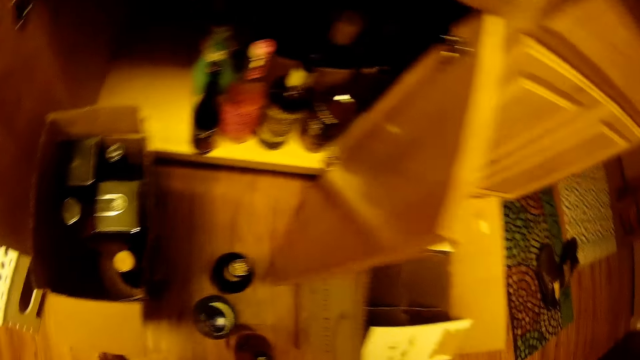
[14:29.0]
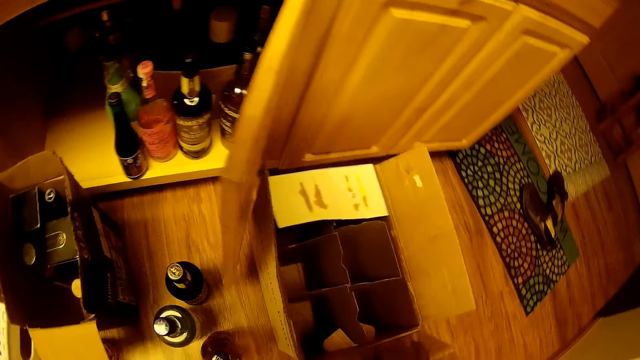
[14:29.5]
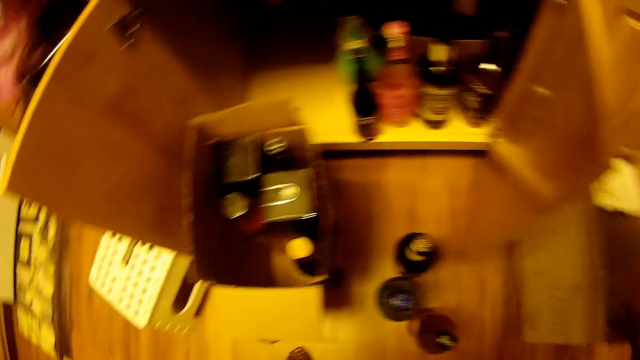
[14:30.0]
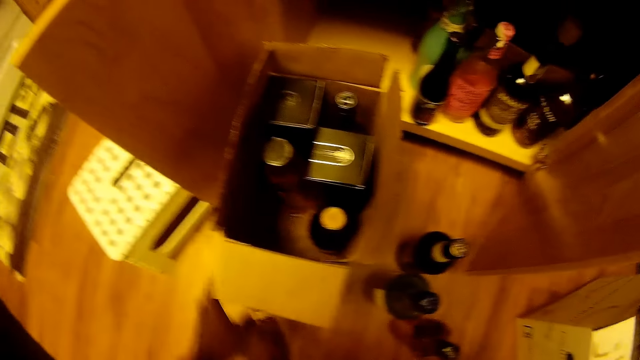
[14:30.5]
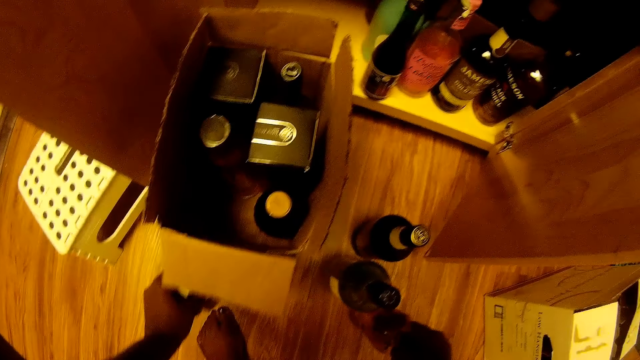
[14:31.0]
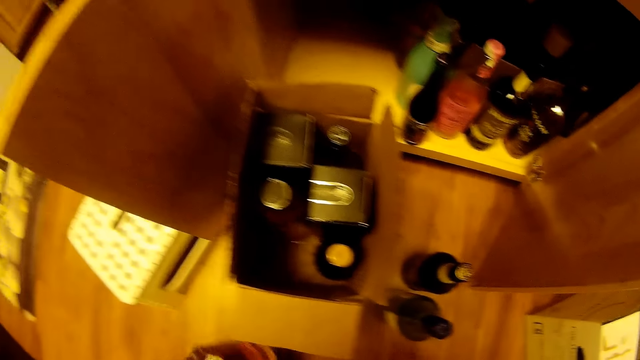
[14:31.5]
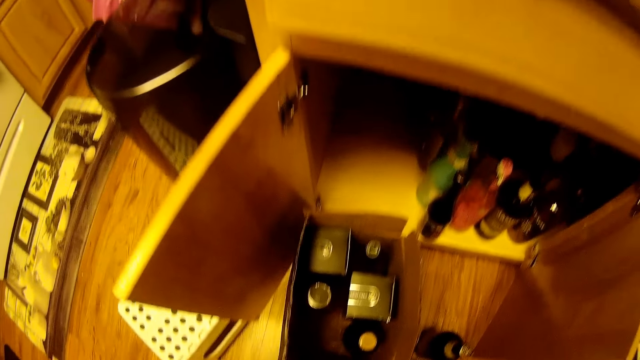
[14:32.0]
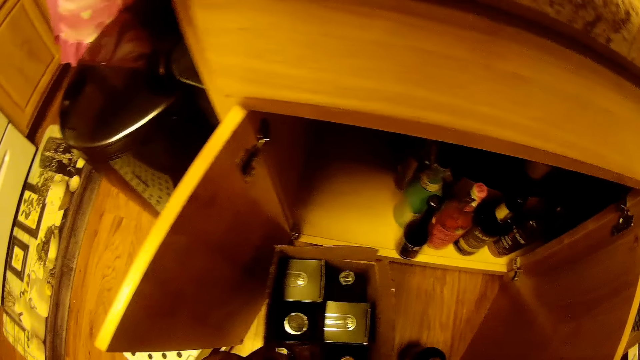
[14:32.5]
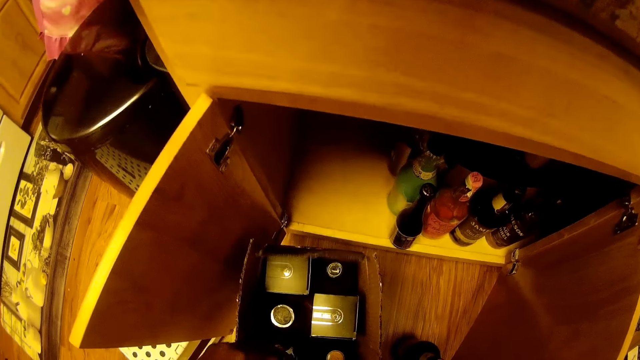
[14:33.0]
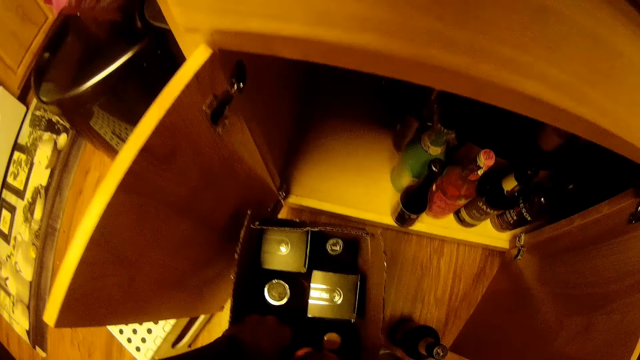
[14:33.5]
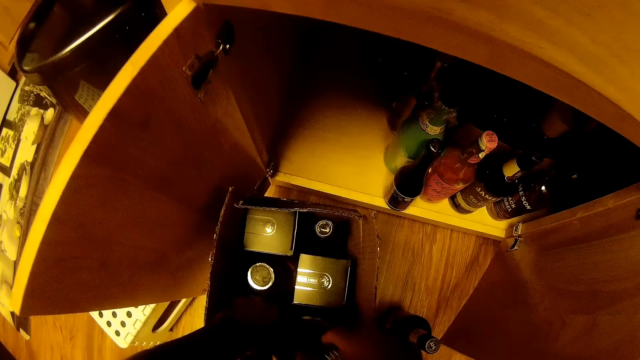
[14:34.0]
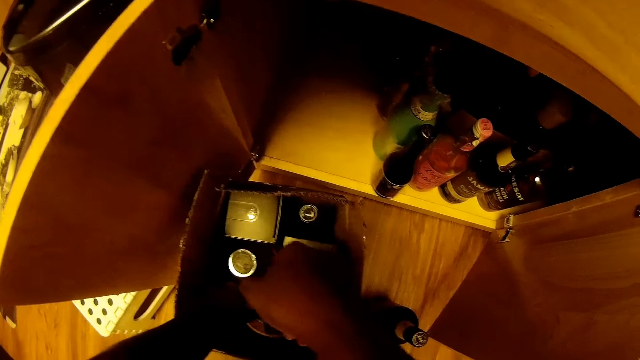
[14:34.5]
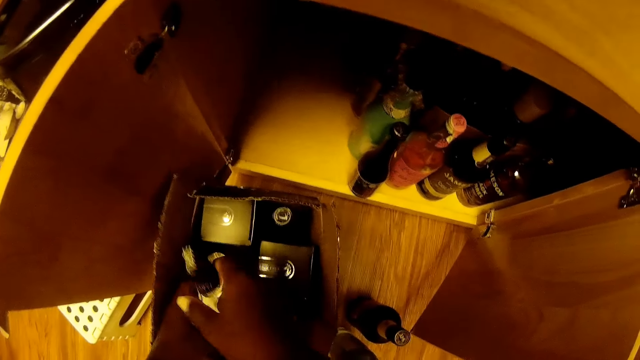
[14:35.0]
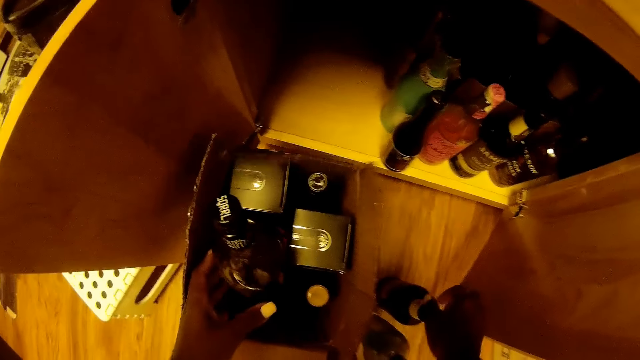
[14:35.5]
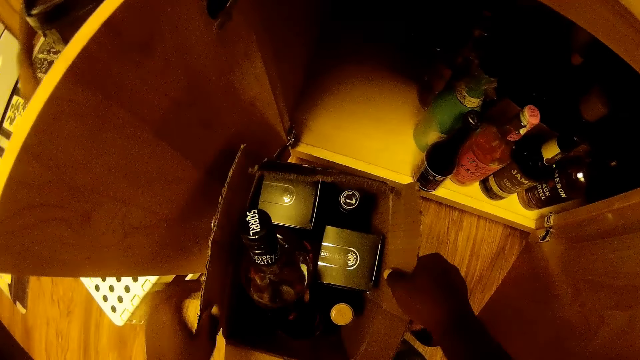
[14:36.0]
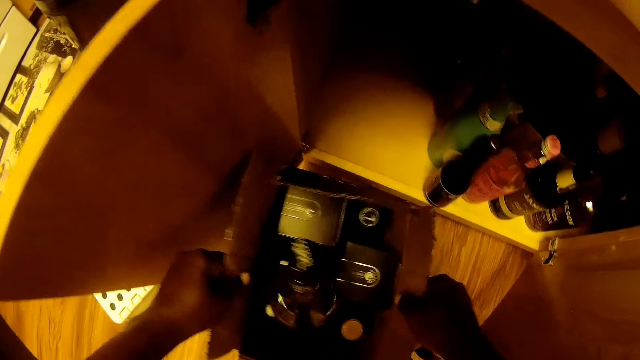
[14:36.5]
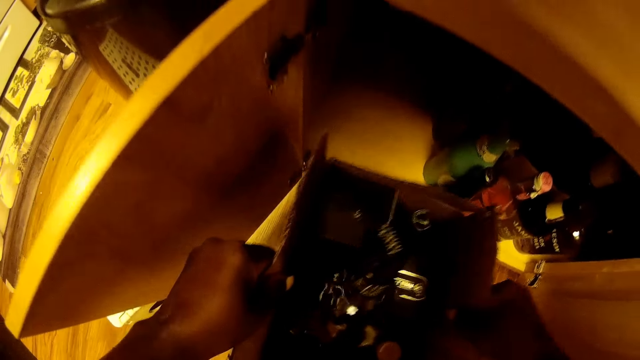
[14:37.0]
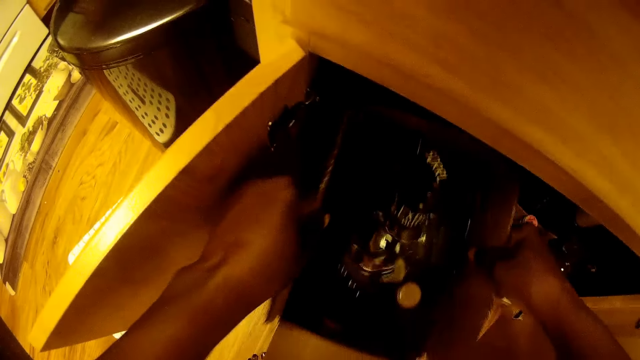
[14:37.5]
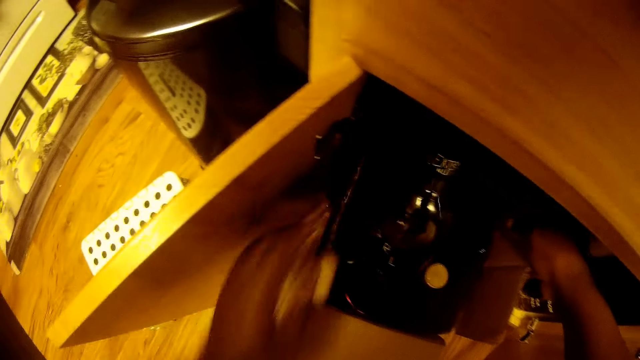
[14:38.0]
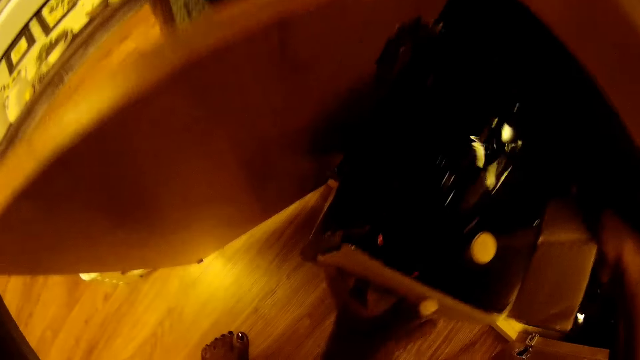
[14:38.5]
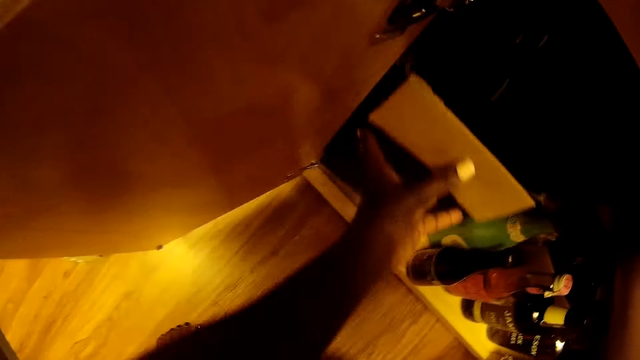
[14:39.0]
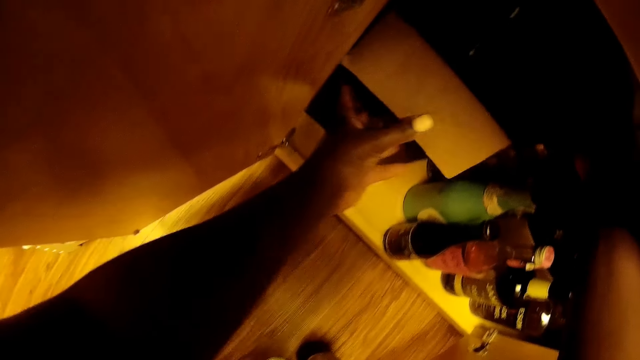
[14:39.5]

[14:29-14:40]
The camera wearer opens the box on the floor with her right hand. She touches a bottle. She picks a bottle from the floor with her left hand. She picks a bottle from the floor with her right hand. She places the bottle in her left hand into the box on the floor. She places the bottle in her right hand into the box on the floor. She picks a bottle. She picks up the box from the floor with both her hands. She places the box into the cabinet. She pushes the box into the cabinet with her left hand.

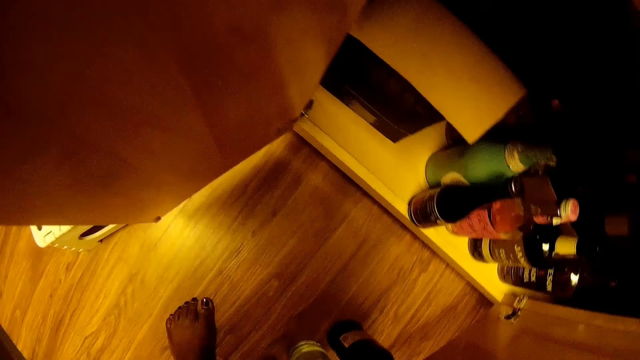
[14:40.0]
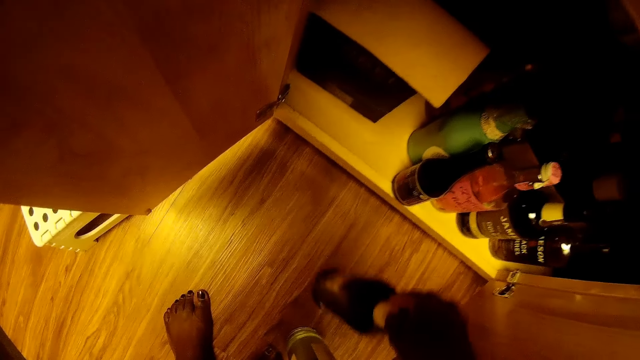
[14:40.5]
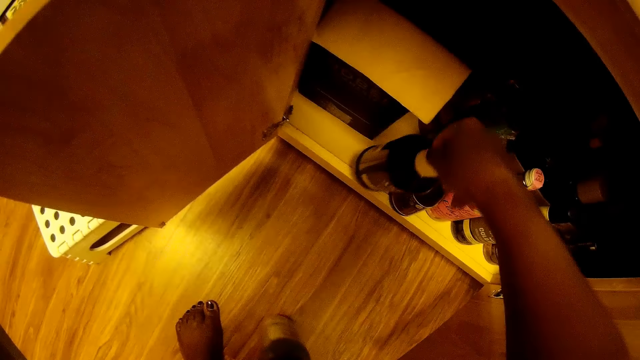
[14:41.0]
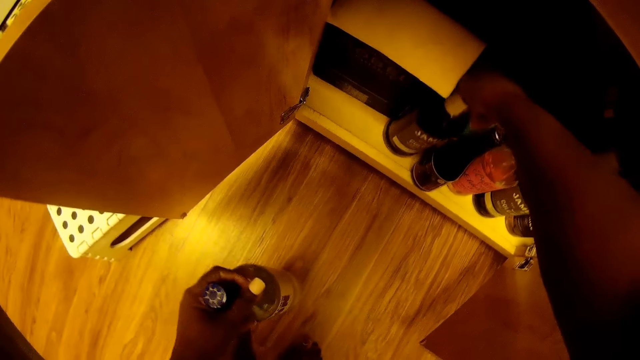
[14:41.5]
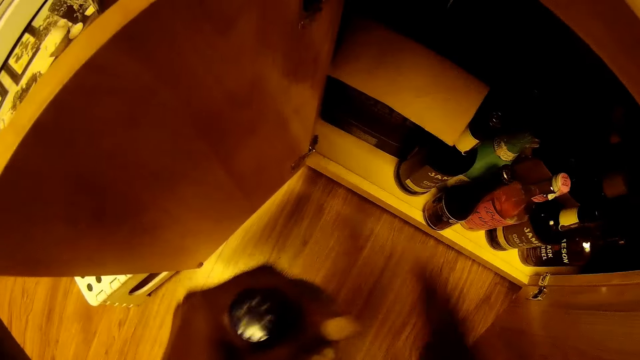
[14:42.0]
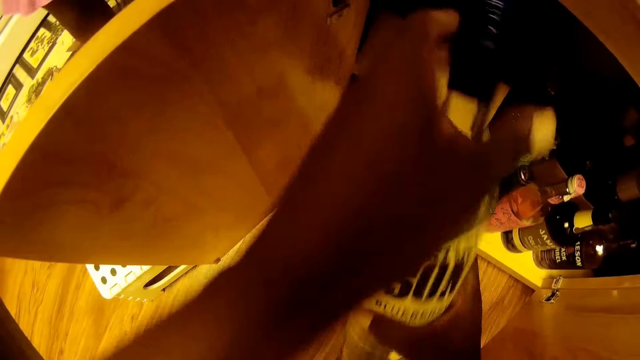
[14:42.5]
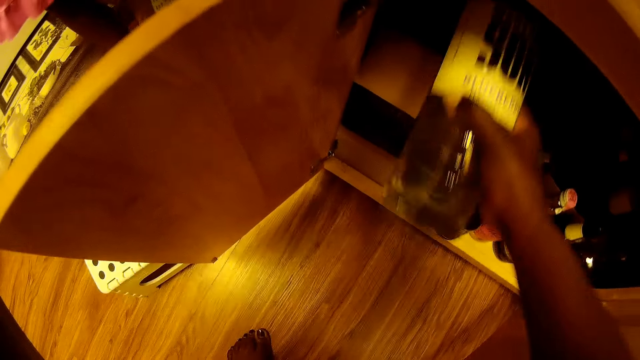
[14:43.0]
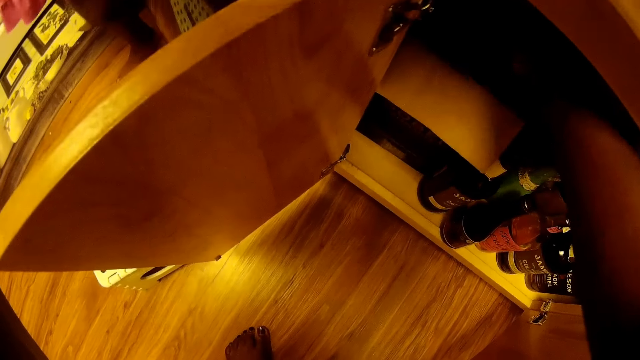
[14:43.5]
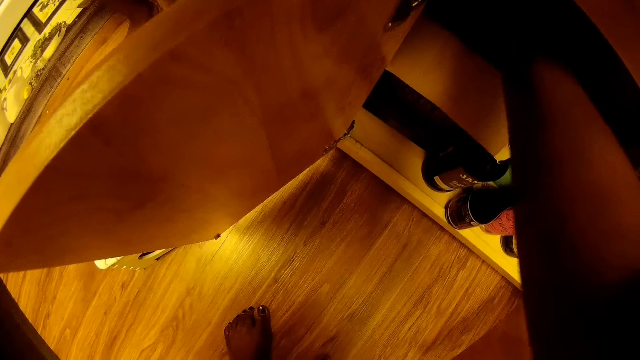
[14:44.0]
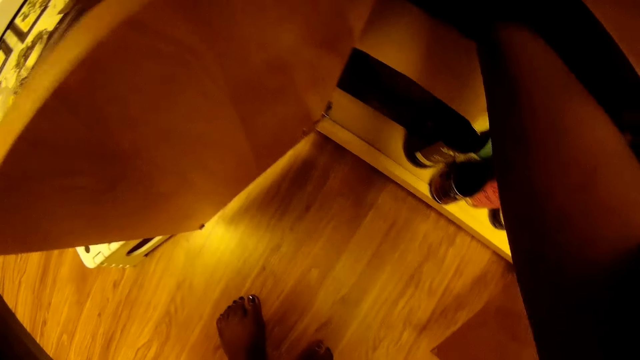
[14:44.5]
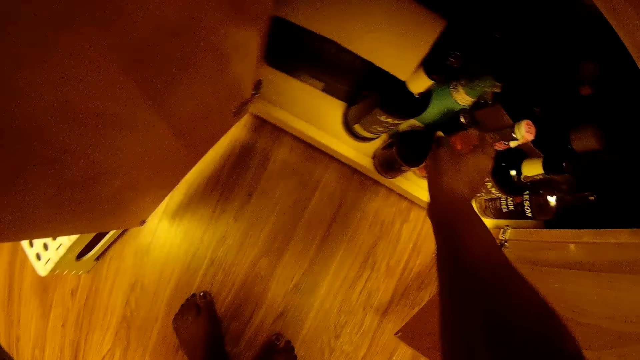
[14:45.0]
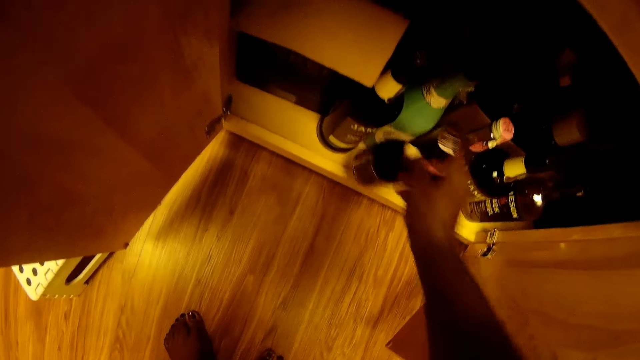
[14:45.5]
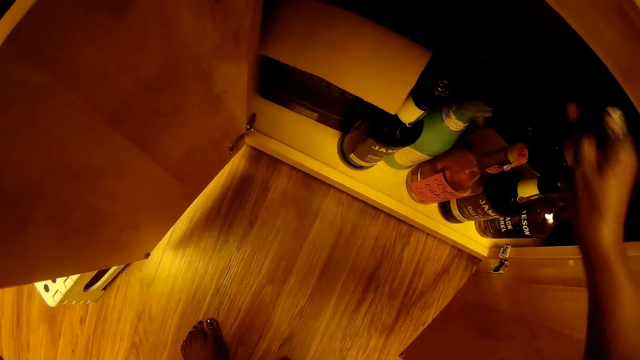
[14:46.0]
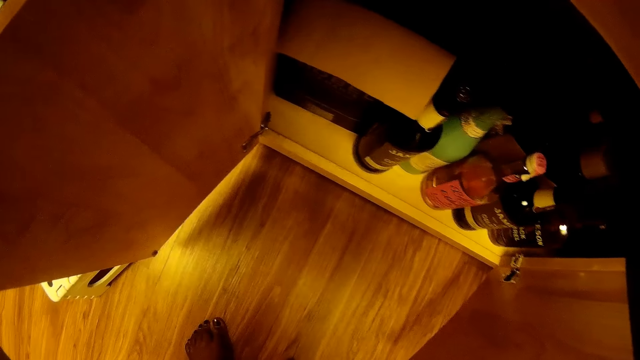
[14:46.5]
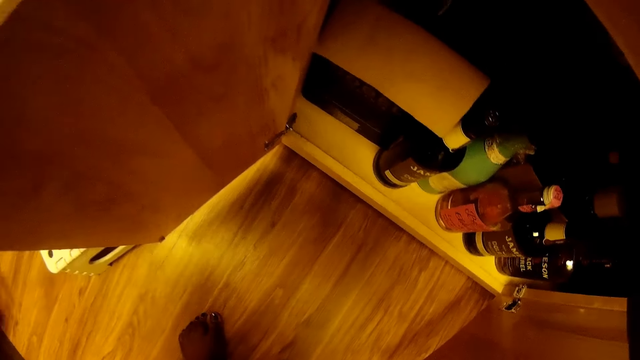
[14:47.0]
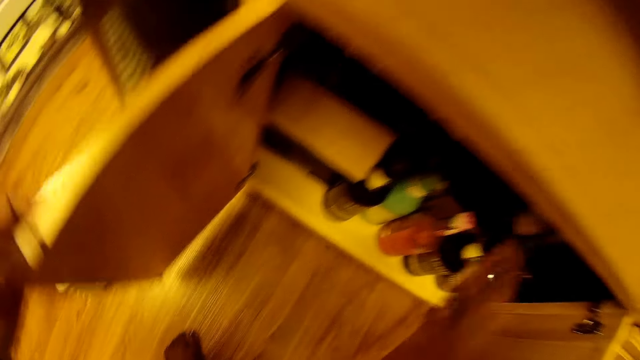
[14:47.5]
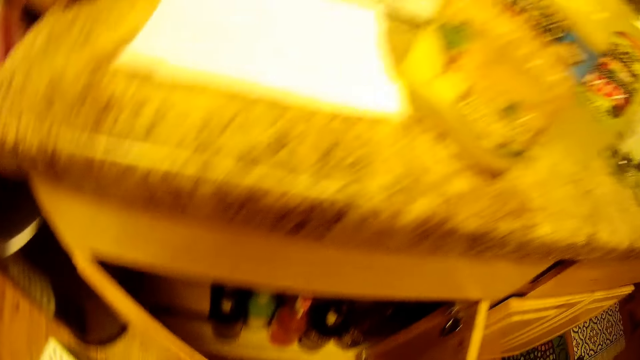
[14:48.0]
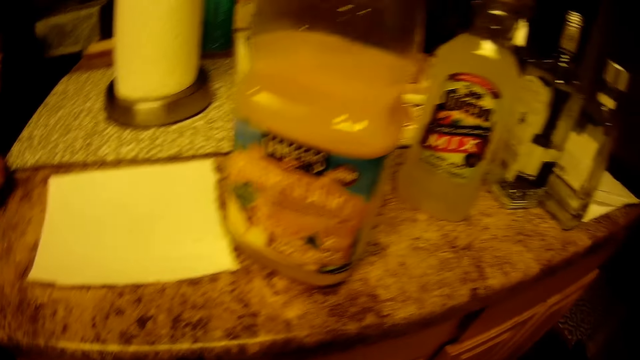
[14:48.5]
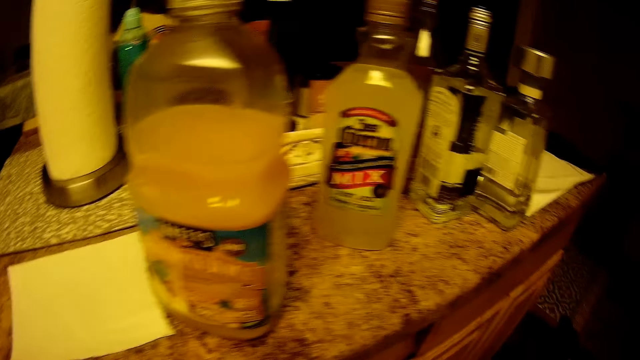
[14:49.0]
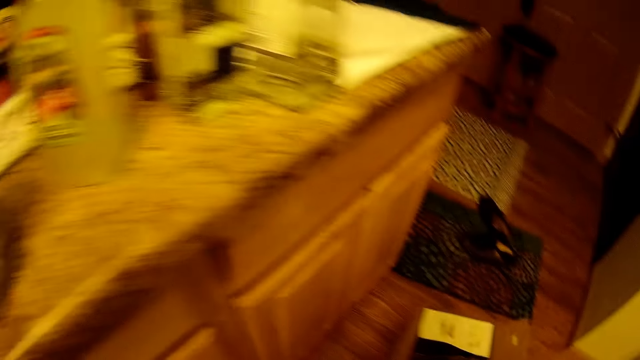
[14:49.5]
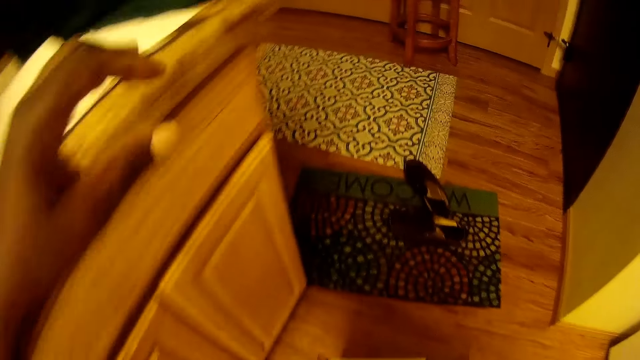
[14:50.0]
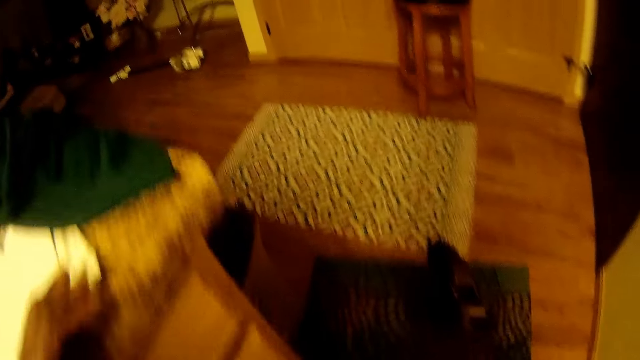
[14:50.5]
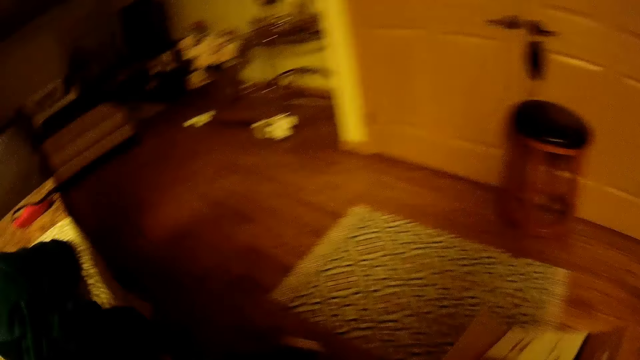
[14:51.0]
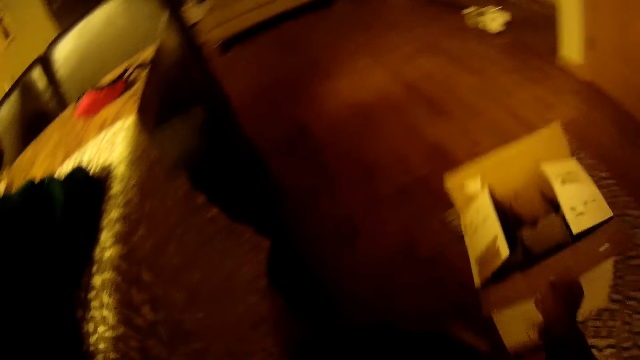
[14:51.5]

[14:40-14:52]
The camera wearer picks a bottle from the floor with her right hand. She puts a box on the cabinet. She picks a bottle from the floor with her left hand. She places the bottle in her right hand into the cabinet. She passes the bottle in her left hand to her right hand. She holds the bottle. She places the bottle in her right hand into the box inside the cabinet. She picks a bottle from the cabinet with her right hand. She places the bottle in her right hand into the cabinet. She closes the cabinet with her left hand. She walks around the room.
